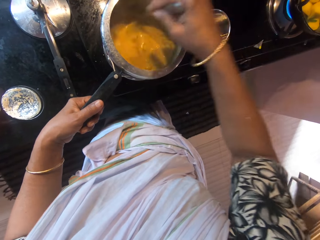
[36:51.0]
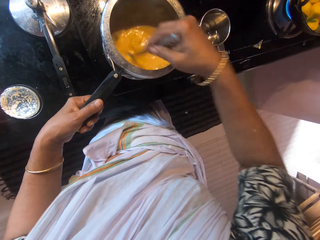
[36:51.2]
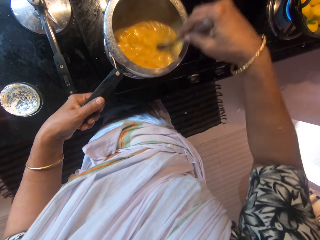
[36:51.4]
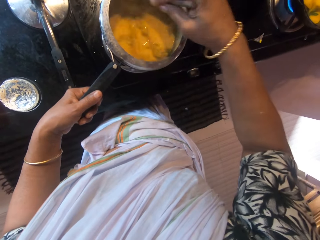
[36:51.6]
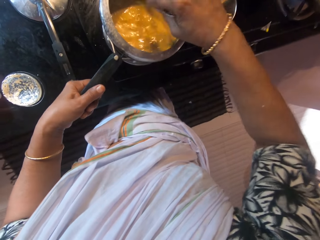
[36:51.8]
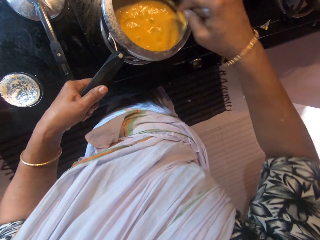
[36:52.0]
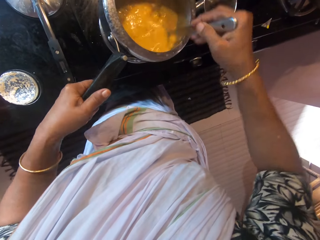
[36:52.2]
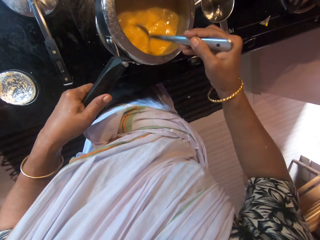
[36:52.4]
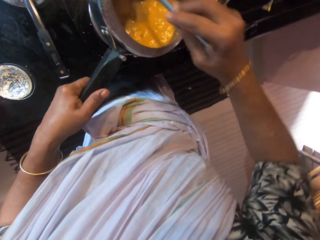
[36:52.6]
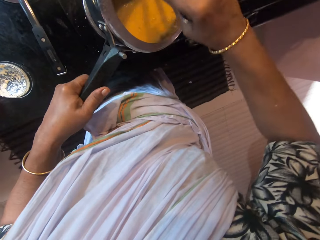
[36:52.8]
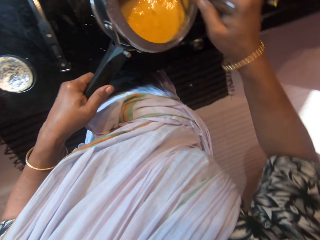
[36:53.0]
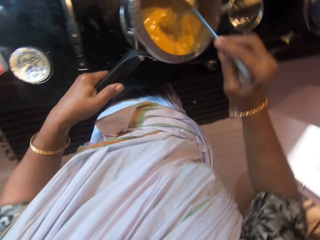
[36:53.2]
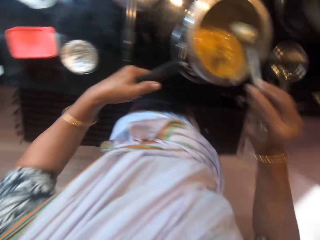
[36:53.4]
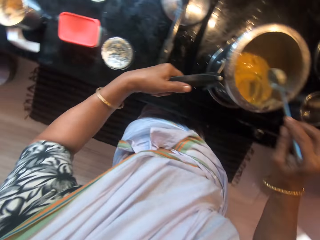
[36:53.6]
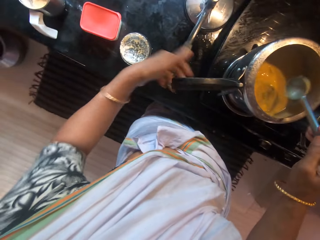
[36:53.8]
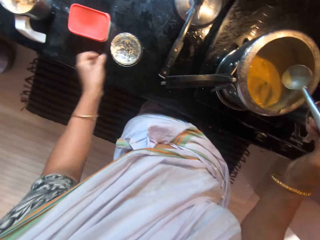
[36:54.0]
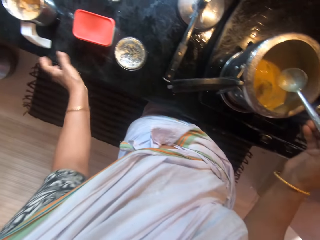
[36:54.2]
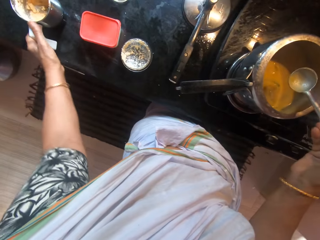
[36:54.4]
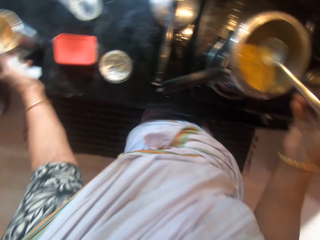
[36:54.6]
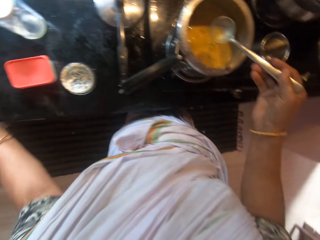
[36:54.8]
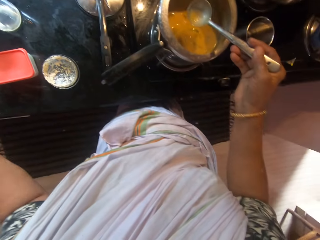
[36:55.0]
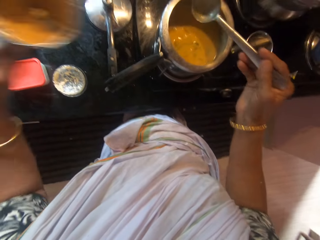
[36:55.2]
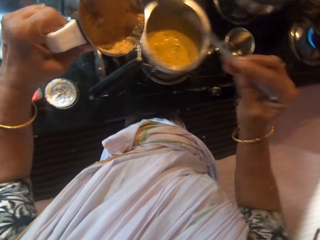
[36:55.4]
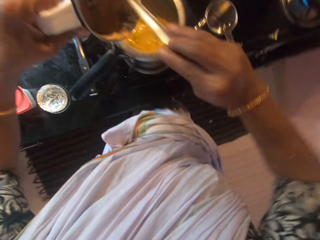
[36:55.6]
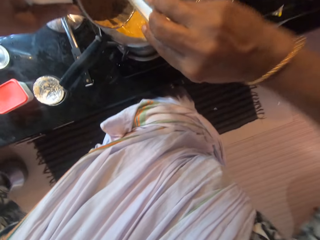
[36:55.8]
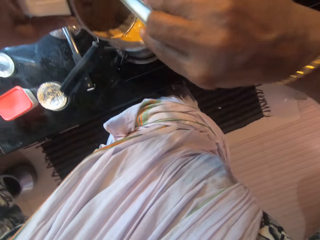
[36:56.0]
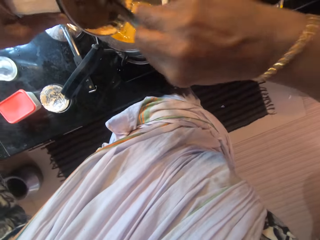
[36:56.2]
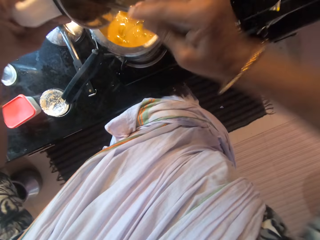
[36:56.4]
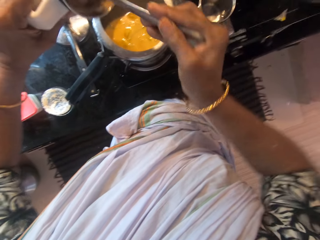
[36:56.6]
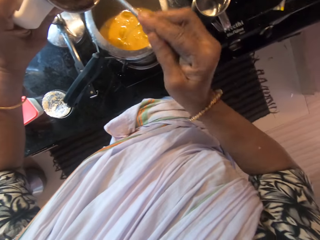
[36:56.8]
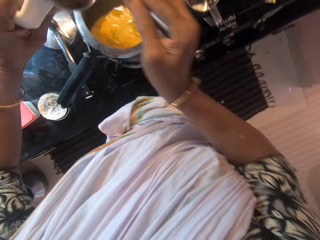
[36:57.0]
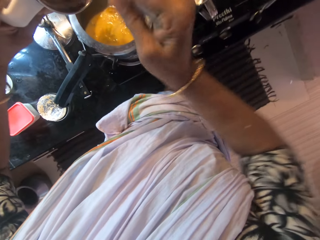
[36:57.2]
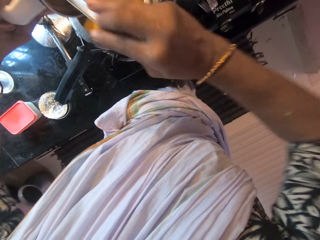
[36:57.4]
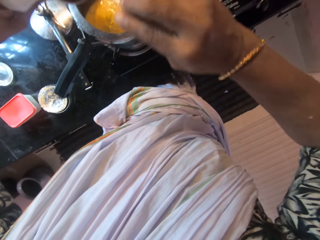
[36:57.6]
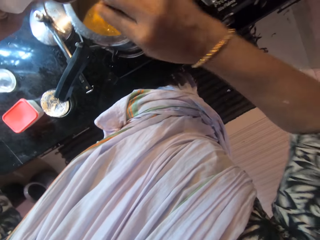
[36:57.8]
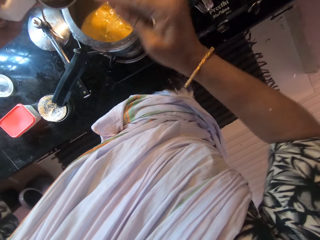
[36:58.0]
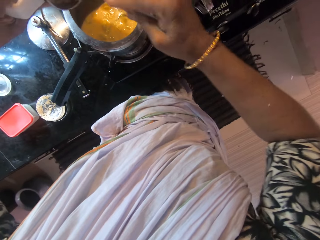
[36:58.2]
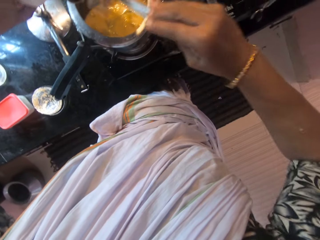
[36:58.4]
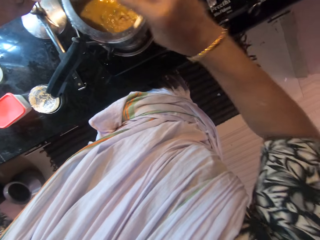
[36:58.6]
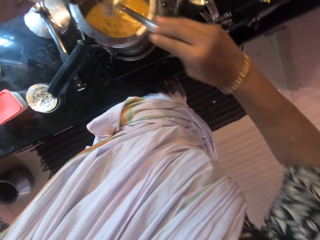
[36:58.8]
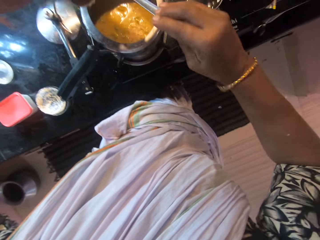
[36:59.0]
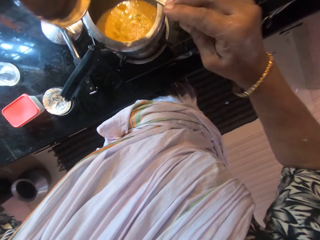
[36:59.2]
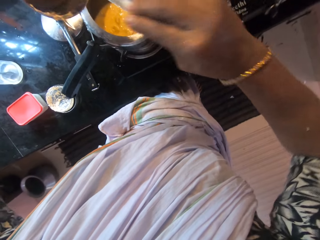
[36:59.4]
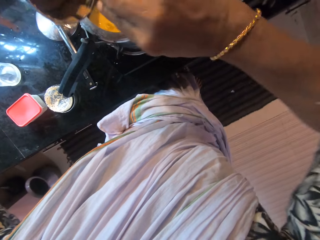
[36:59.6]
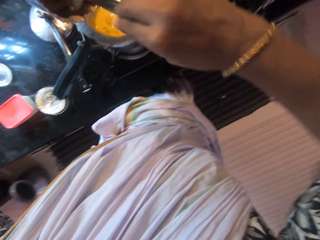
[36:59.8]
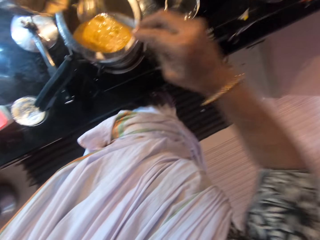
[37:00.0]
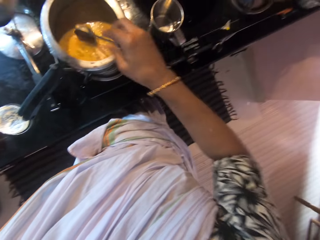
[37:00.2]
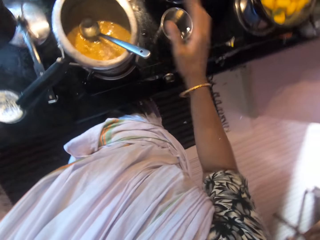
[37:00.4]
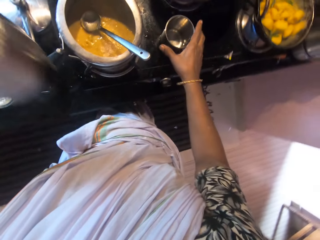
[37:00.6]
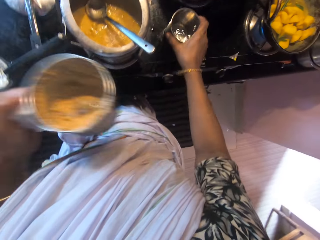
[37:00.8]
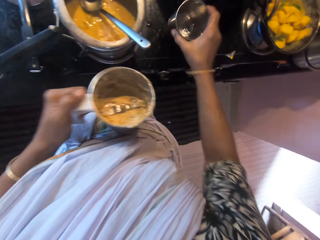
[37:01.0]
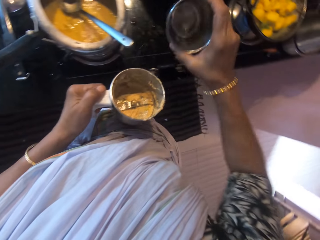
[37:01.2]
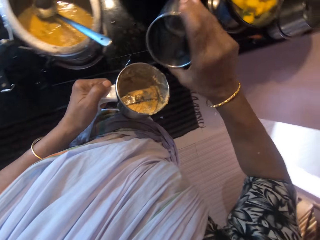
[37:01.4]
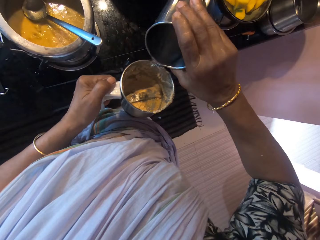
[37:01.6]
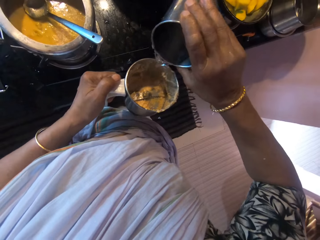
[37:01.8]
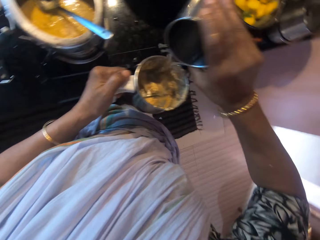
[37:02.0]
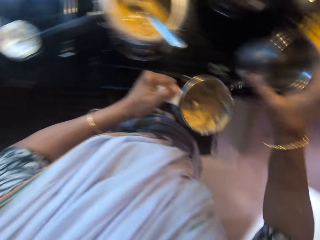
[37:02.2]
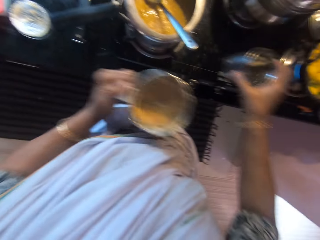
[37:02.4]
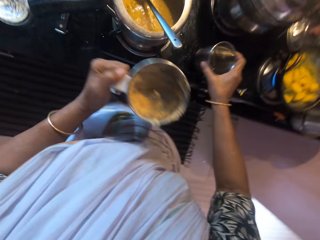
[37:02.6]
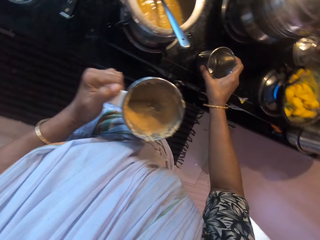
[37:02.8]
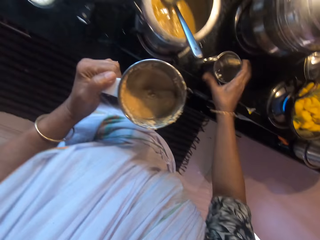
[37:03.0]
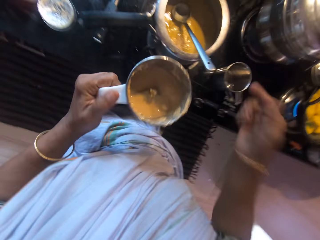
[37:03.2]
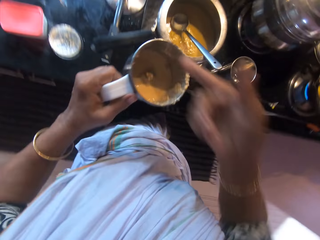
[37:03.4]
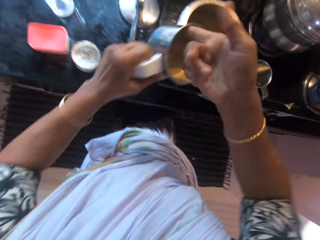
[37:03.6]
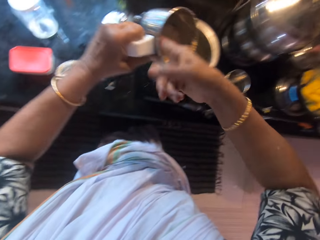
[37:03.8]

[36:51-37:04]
The camera wearer picks the blender from the cabinet with her left hand. She scoops rice paste from the blender in her left hand into the pressure pot on the cooker with the ladle in her right hand. She pours solution in the cooking pot. She places the ladle in the pressure pot on the cooker with her right hand. She picks the cup of water from the cooker with her right hand. She pours water from the cup in her right hand into the blender in her left hand. She places the cup of water on the cooker with her right hand. She swirls the jar. She adjusts the rice paste in the blender in her left hand with her right hand.

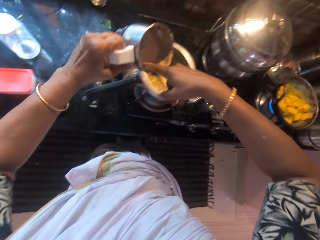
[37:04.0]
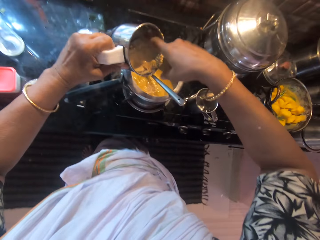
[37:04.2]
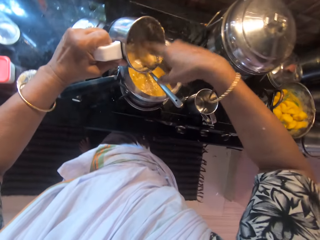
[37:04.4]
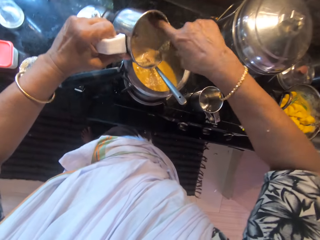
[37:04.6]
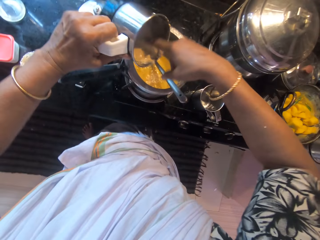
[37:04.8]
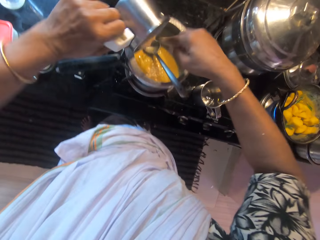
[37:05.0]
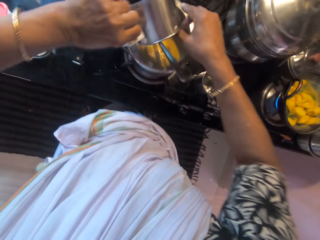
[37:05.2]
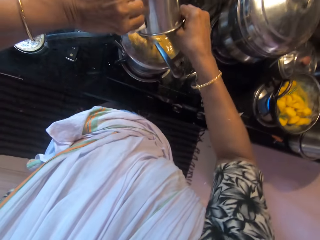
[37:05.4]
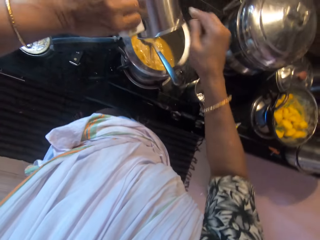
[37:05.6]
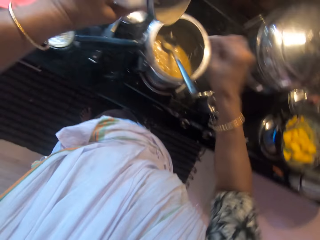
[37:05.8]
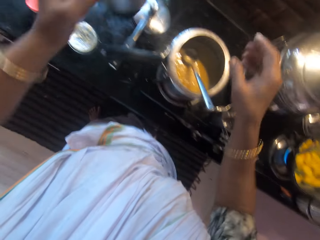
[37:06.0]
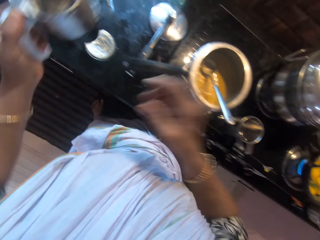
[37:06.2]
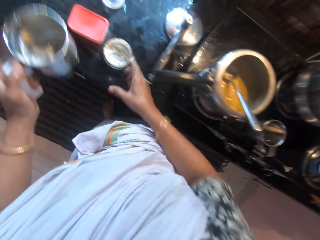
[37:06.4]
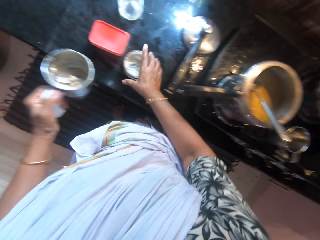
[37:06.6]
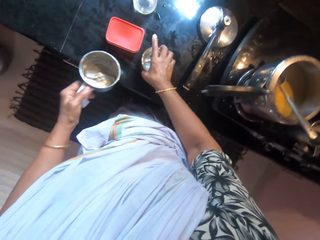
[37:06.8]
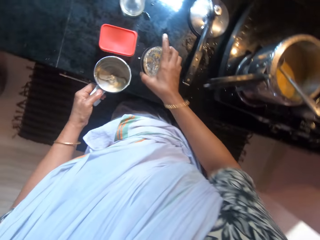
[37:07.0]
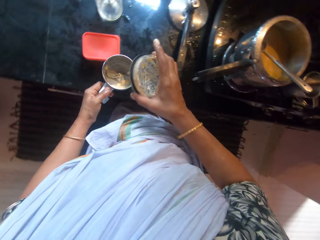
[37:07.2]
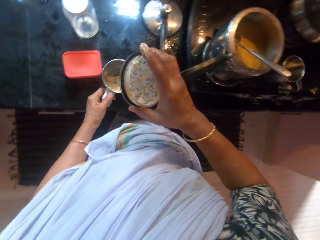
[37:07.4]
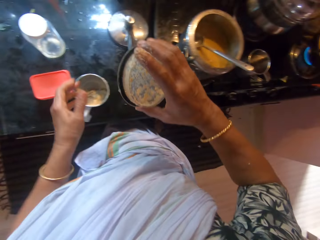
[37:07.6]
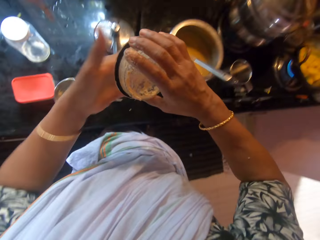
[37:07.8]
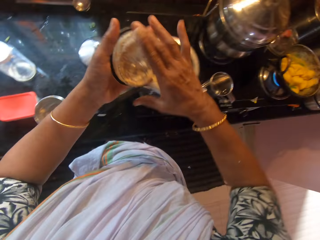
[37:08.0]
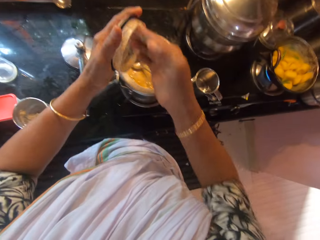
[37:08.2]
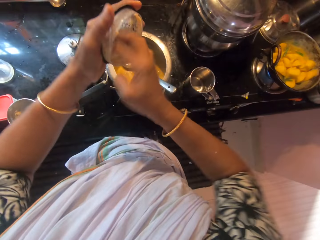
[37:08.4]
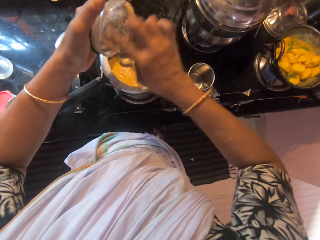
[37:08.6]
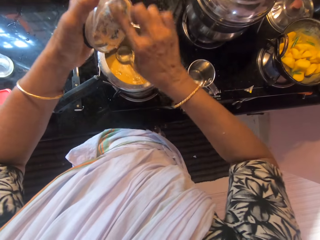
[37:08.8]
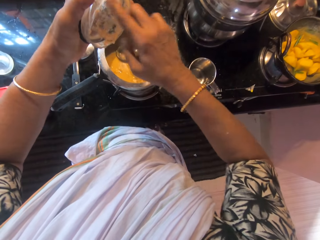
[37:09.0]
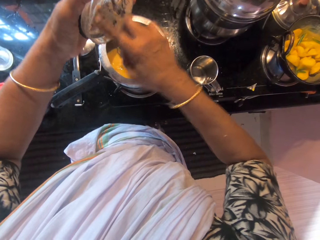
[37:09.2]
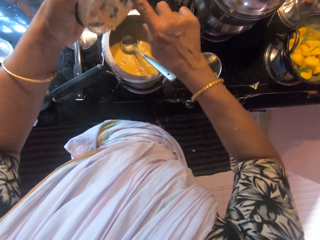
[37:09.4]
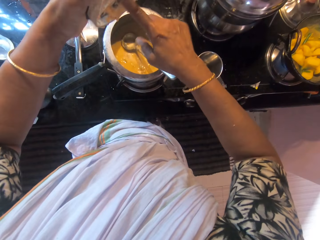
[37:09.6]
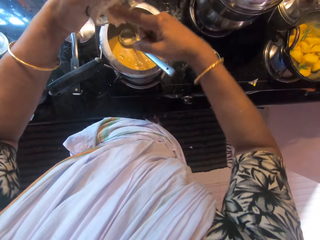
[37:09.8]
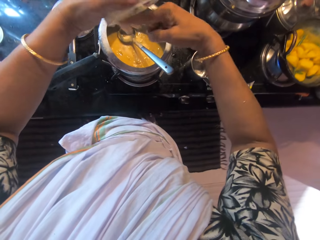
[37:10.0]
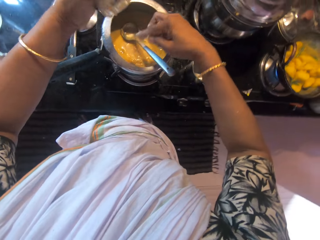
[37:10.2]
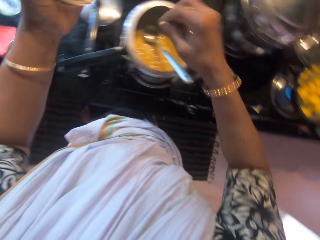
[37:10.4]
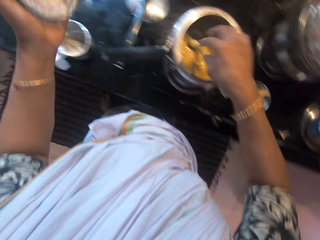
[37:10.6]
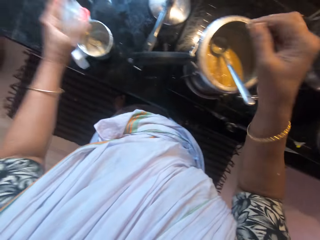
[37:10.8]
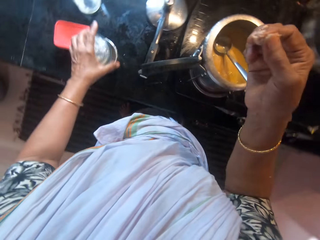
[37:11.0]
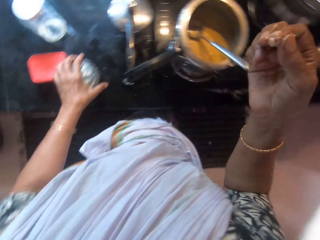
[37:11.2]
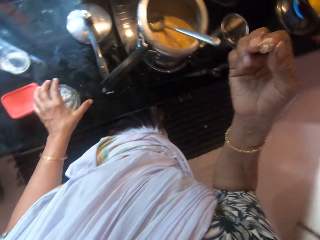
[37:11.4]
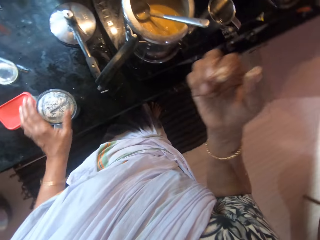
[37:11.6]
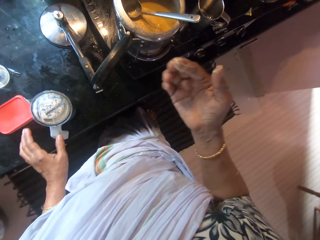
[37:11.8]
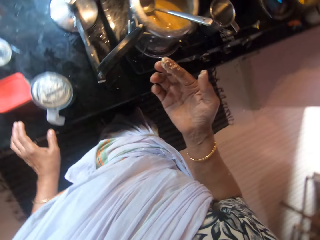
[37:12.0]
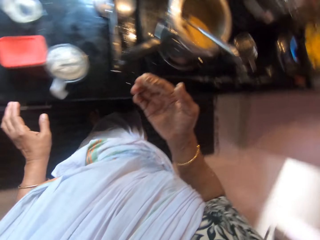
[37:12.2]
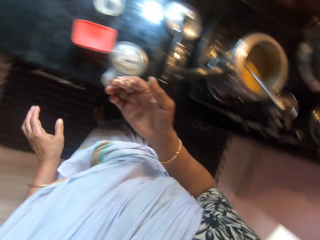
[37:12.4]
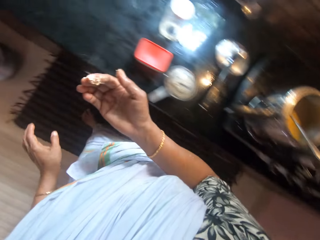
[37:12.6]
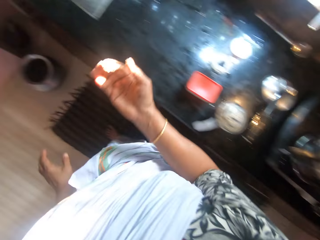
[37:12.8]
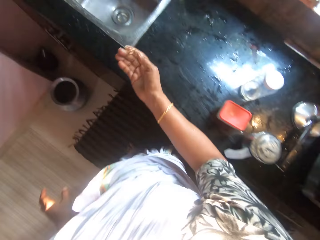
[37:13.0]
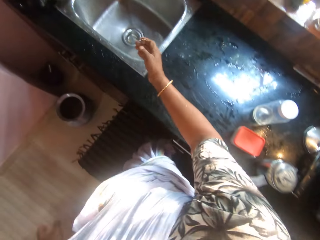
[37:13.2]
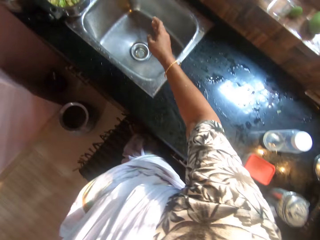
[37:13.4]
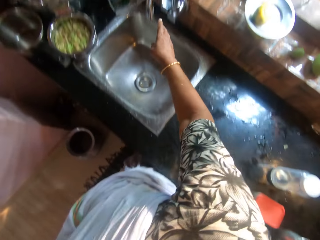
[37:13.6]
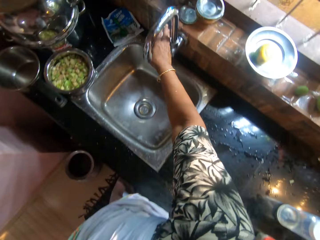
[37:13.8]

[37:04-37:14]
The camera wearer wipes the jar or blender with a right finger. She pours the rice paste or solution from the blender in her left hand into the pressure pot on the cooker. She picks up the lid of the blender from the cabinet with her right hand. She places the blender on the cabinet with her left hand. She passes the lid of the blender from her right hand to her left hand. She scoops the rice paste from the lid of the blender in her left hand into the pressure pot on the cooker with her right hand. She wipes the solution on the jar lid with a finger. She covers the blender on the cabinet with the lid of the blender in her left hand. She puts down the jar lid. She walks.
